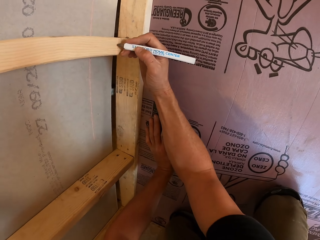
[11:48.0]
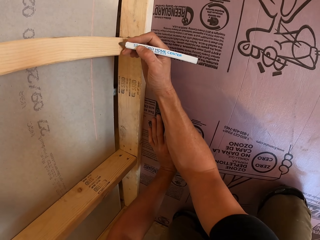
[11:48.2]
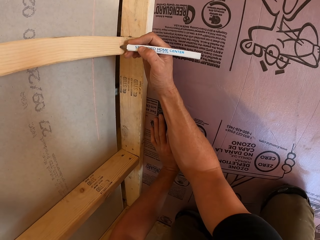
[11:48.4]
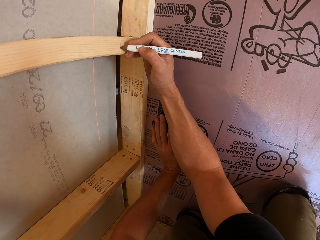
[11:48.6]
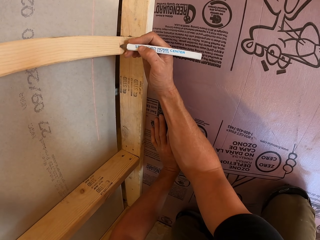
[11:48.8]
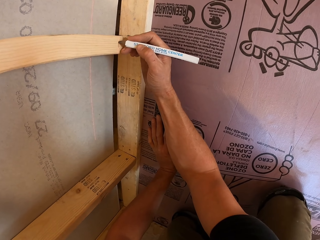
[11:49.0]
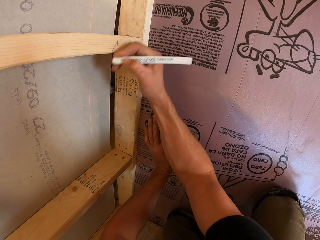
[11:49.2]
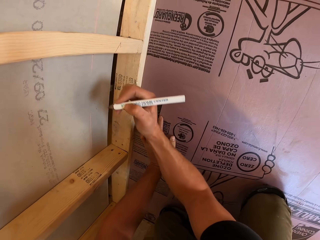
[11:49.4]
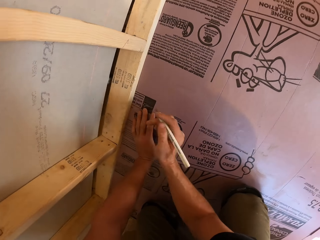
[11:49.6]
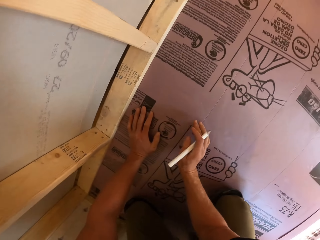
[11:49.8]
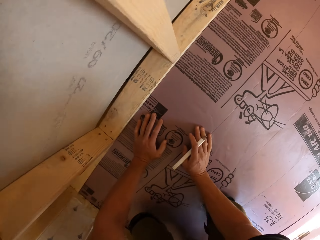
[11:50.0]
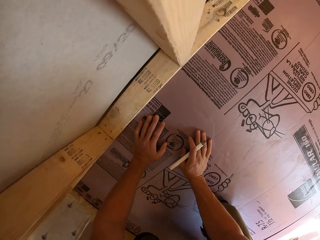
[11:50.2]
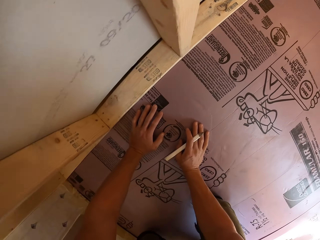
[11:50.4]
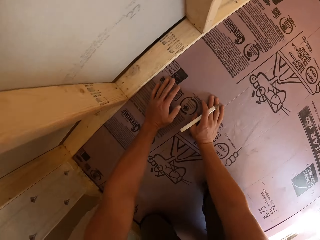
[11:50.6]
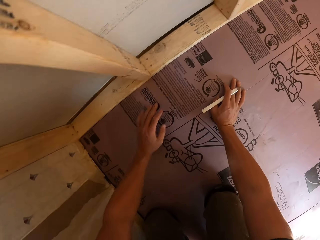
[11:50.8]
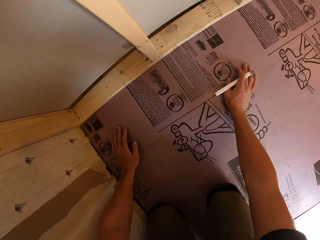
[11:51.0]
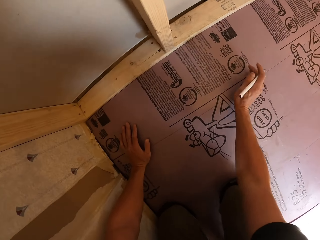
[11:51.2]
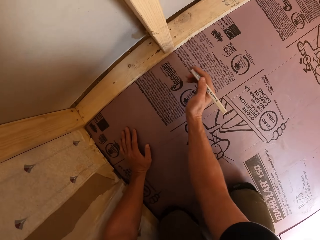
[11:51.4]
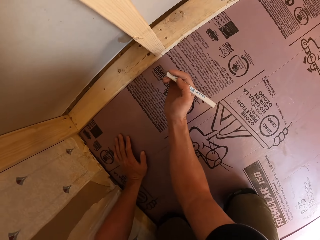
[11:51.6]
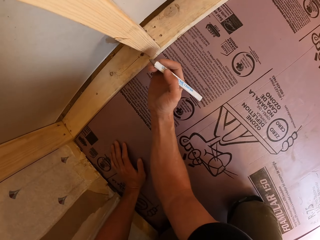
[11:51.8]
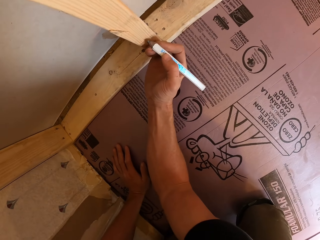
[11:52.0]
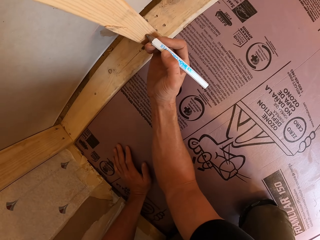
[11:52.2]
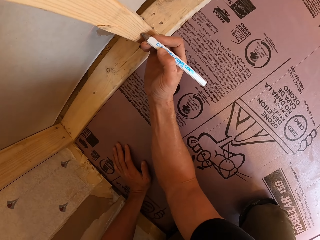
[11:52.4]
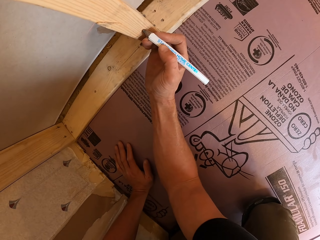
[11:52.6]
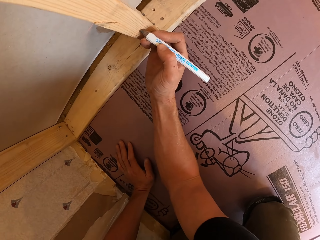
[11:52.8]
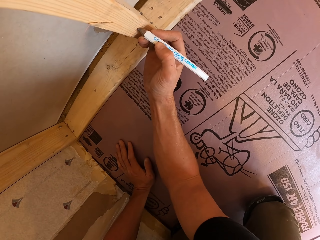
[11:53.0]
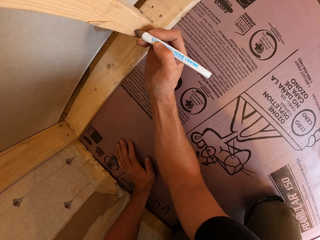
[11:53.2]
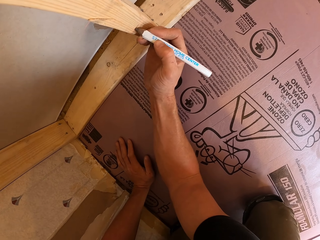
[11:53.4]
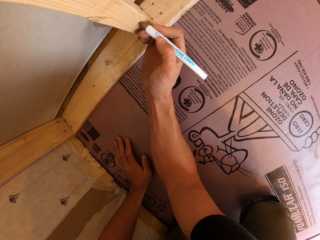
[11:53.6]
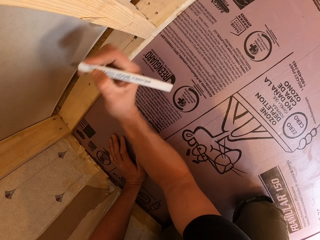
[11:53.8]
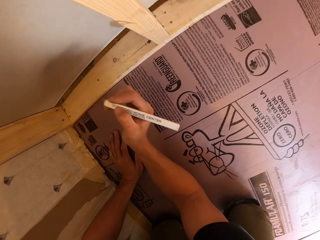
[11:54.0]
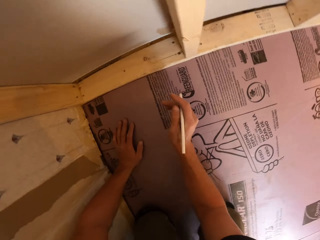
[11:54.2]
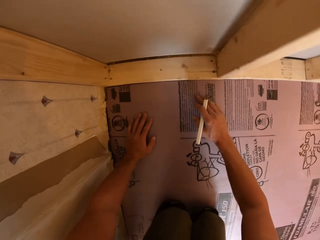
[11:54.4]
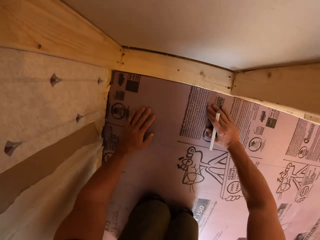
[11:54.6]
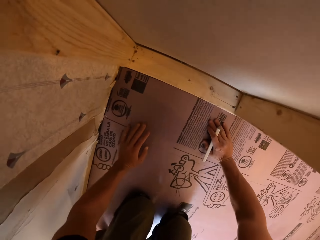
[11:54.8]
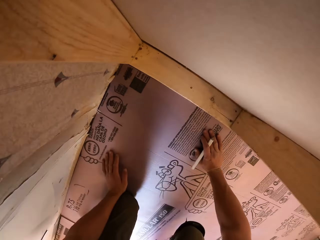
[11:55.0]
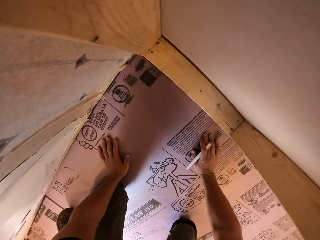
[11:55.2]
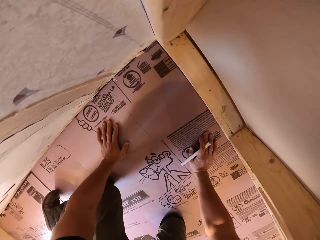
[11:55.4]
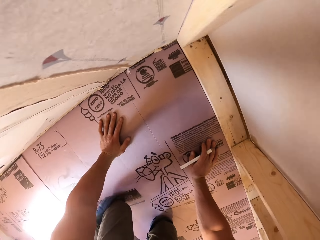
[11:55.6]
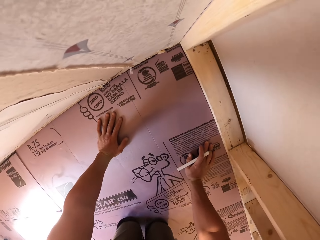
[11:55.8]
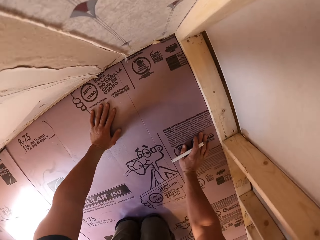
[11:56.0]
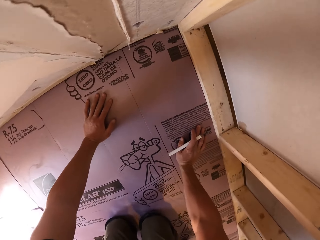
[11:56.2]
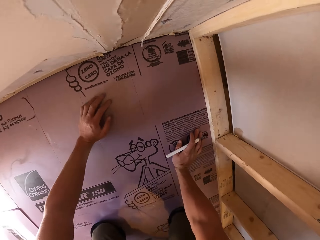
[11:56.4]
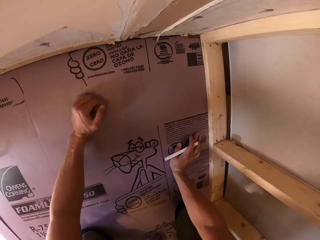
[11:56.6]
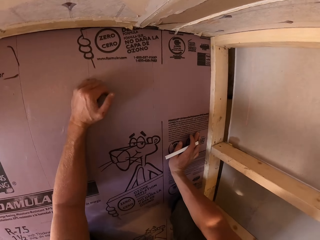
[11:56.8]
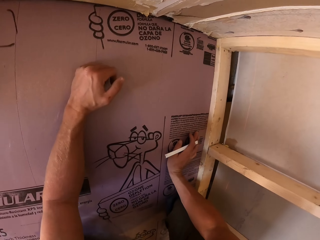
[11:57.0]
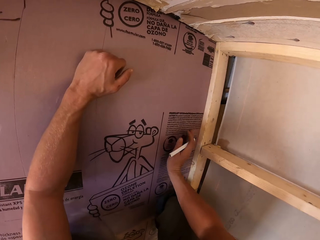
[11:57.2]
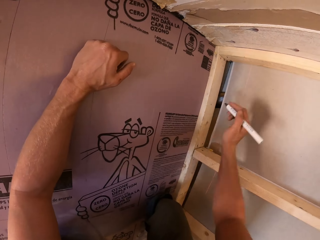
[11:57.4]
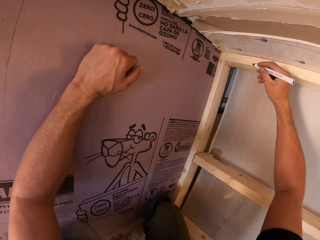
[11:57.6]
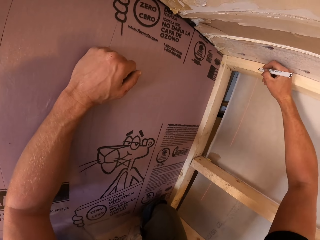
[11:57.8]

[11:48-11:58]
The camera wearer draws a line on the wood with the pencil. They crawl on the floor. They draw a line on the wood with the pencil. They crawl on the floor.

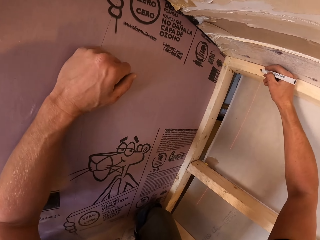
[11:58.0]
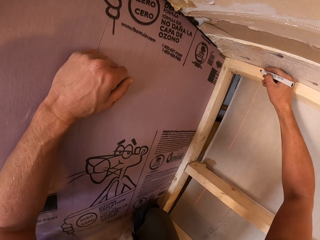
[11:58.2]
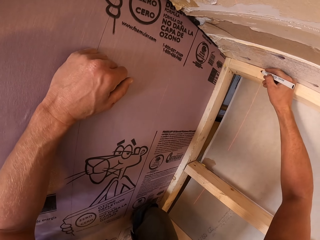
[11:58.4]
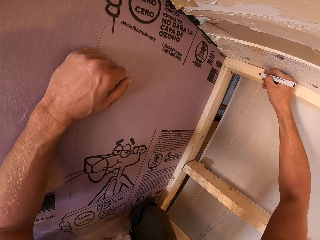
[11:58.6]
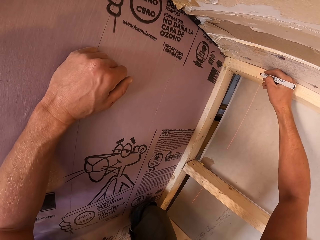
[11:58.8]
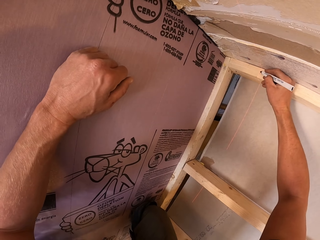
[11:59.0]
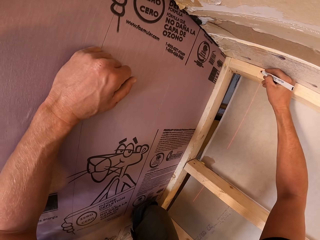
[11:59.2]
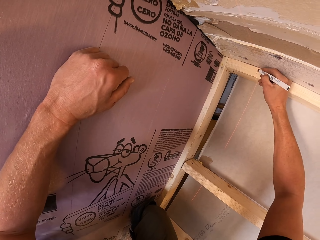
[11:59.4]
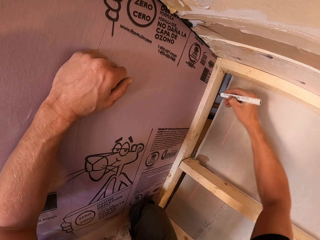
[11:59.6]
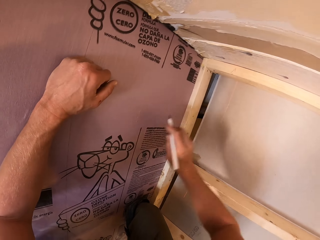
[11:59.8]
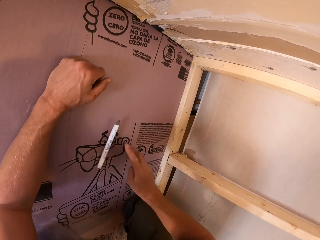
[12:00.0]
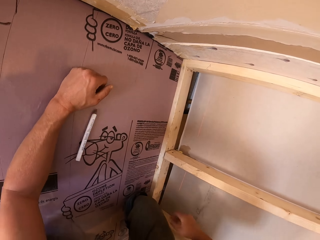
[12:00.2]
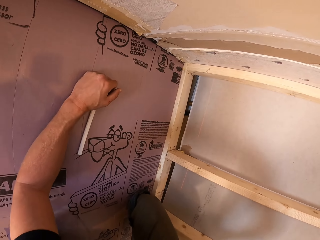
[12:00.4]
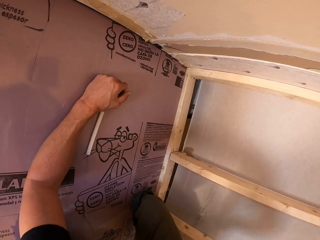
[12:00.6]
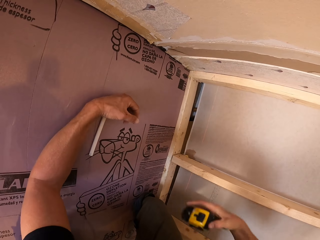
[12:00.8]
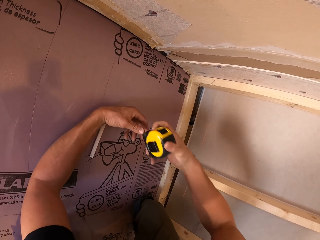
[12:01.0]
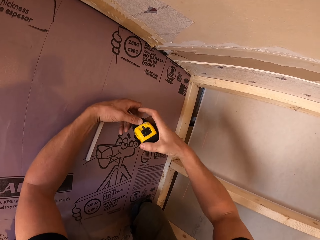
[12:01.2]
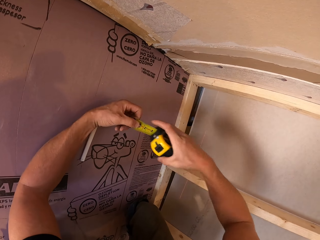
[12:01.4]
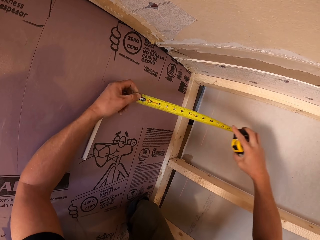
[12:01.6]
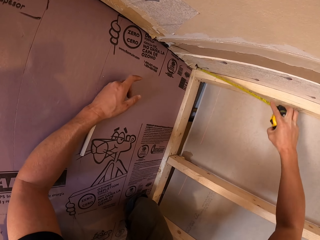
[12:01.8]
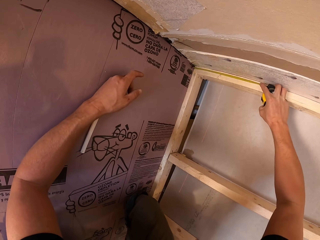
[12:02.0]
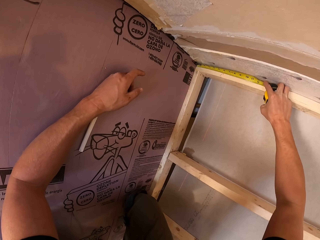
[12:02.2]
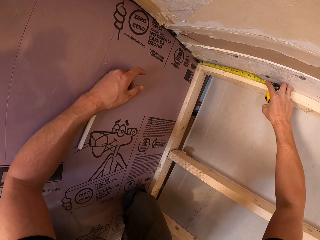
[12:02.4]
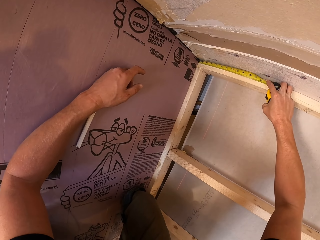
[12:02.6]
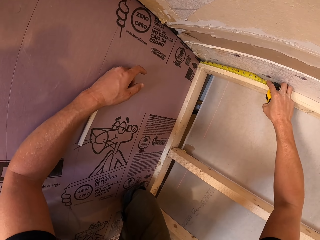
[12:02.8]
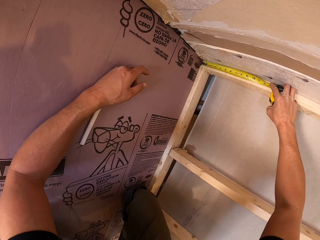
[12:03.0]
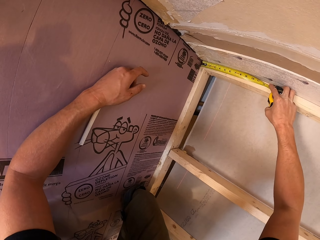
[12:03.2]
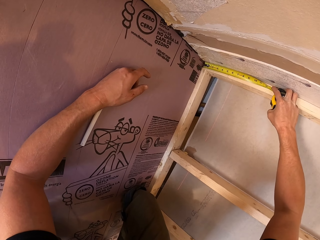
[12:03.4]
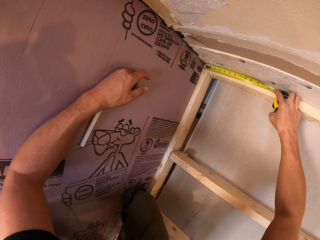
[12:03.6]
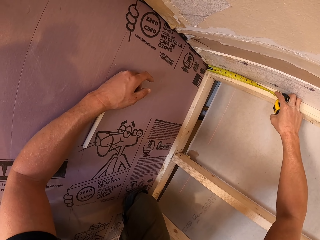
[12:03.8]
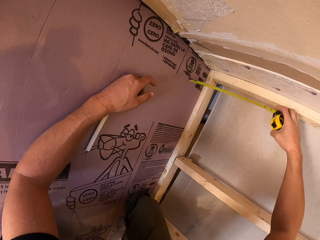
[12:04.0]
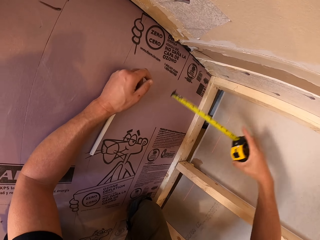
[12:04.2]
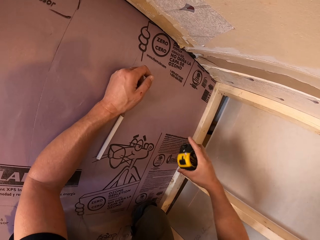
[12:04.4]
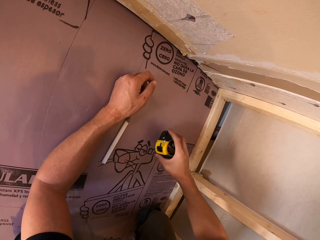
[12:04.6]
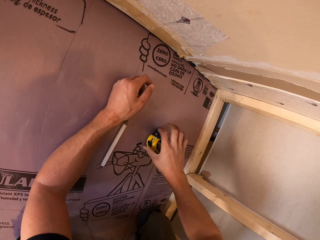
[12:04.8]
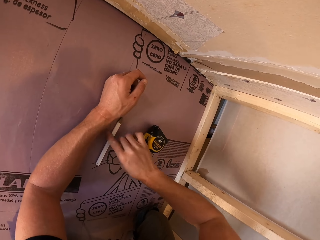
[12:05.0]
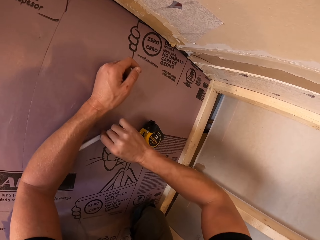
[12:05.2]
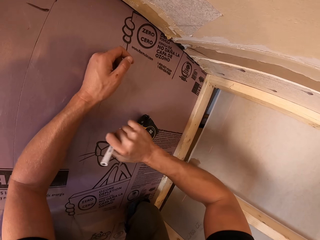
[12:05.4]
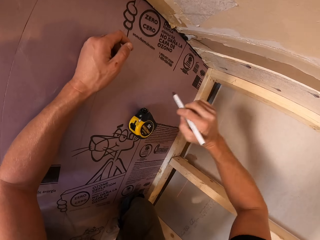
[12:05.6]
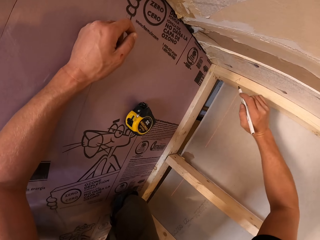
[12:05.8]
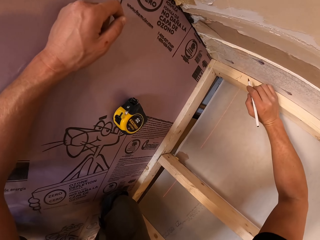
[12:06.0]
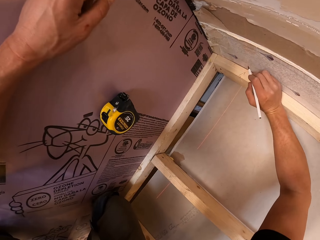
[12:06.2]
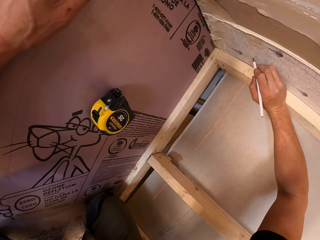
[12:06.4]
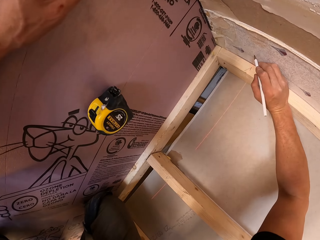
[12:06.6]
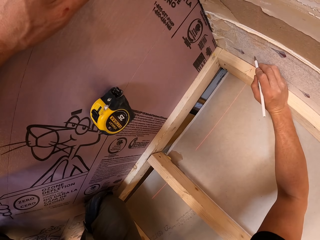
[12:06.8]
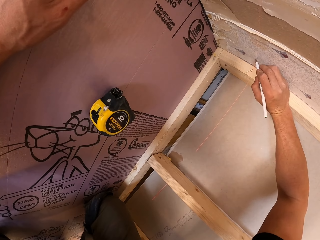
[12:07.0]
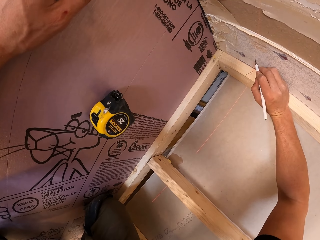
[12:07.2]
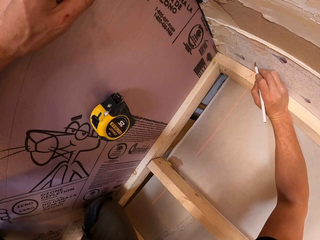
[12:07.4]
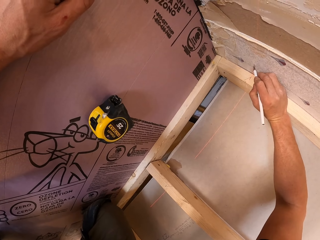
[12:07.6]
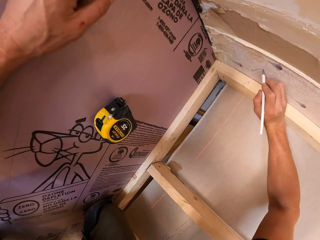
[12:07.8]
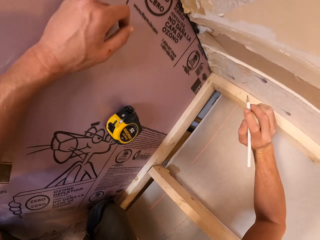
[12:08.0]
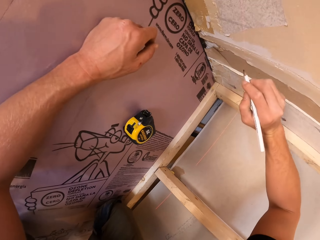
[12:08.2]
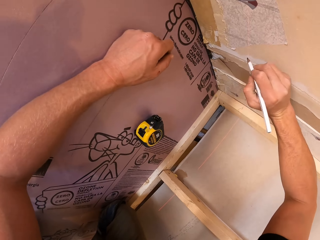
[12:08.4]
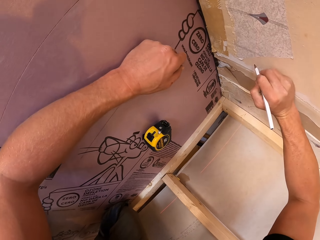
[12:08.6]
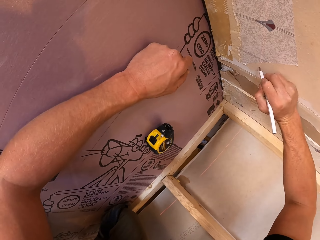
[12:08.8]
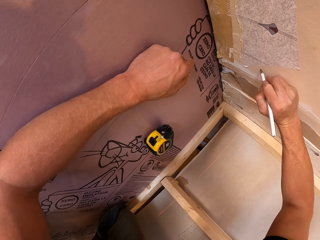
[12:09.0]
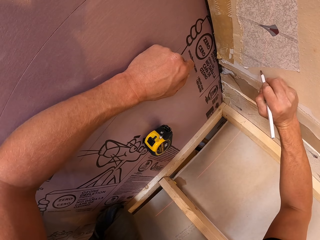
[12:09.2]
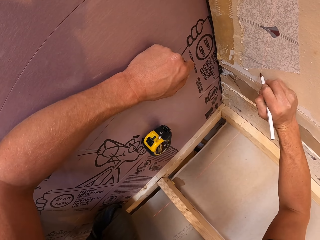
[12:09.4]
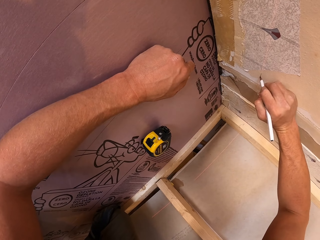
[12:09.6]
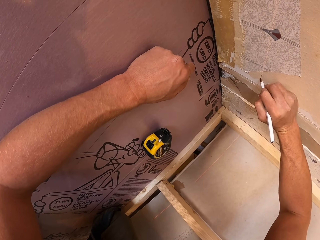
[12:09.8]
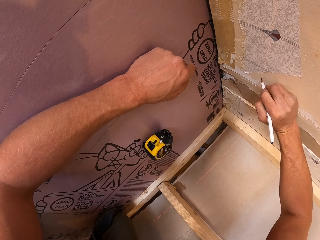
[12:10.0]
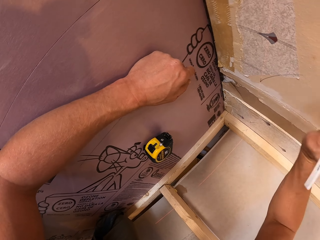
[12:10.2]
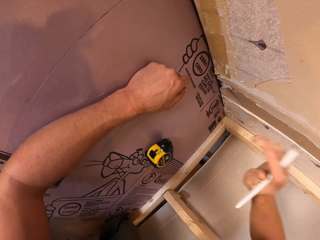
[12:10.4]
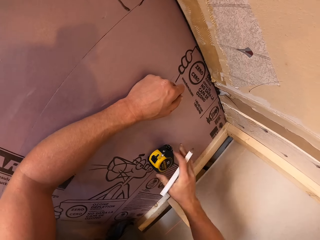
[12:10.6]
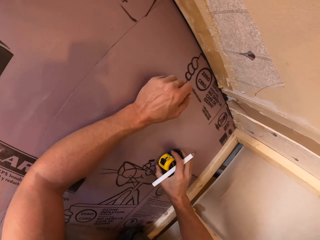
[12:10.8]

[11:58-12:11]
The camera wearer draws a line on the wood with the pencil. He drops the pencil on the floor. He takes the tape measure. He holds the tape measure with his right hand. He unfolds the tape measure. He measures the wood with the tape measure. He places the tape measure on the floor. He picks the pencil from the floor. He draws a line on the wall with the pencil.
